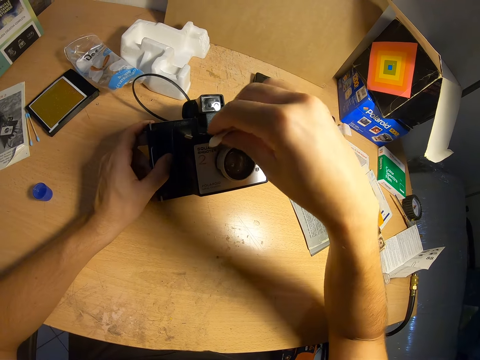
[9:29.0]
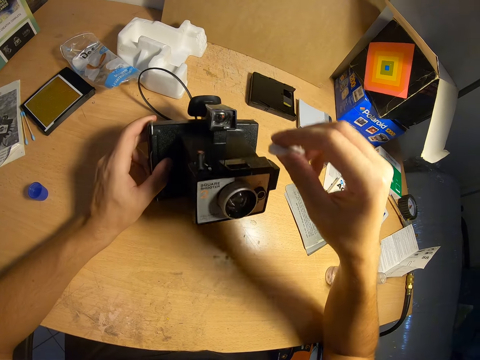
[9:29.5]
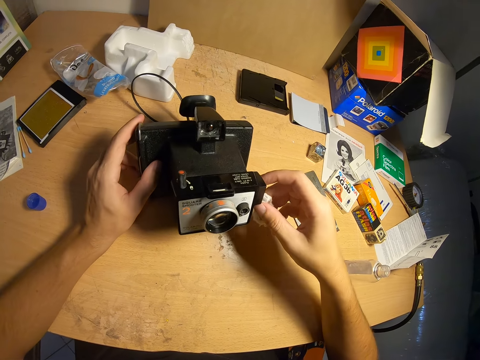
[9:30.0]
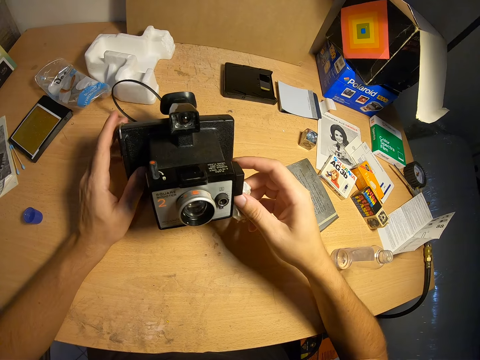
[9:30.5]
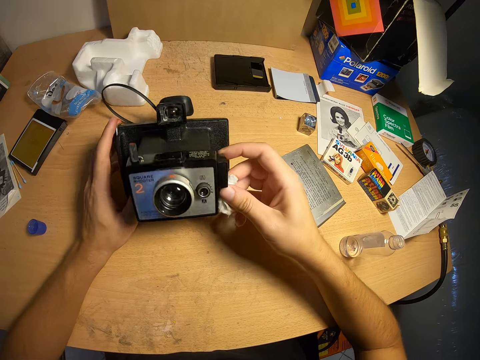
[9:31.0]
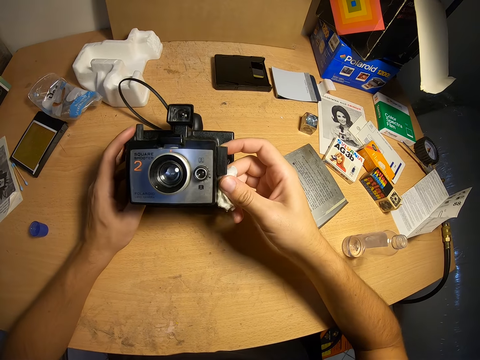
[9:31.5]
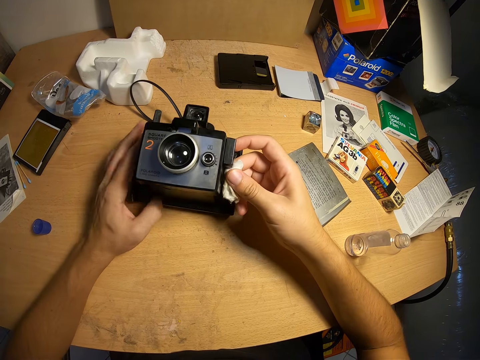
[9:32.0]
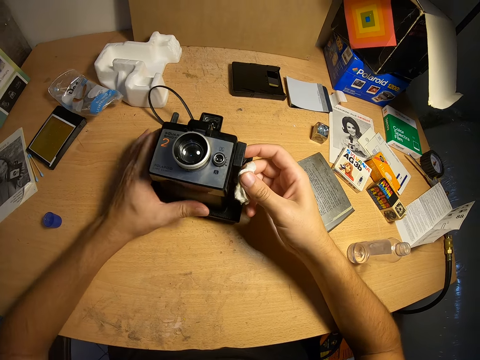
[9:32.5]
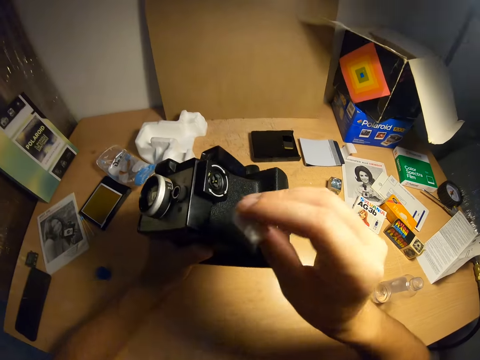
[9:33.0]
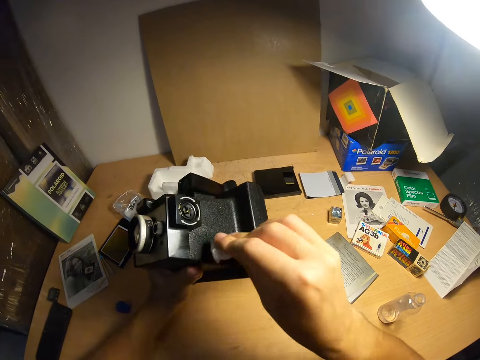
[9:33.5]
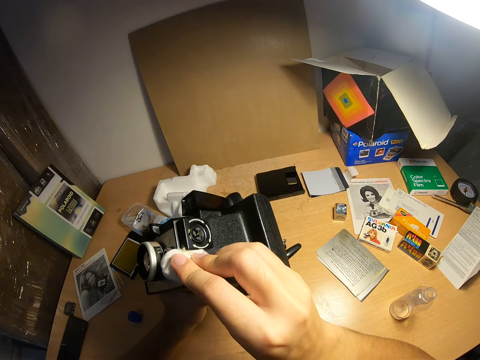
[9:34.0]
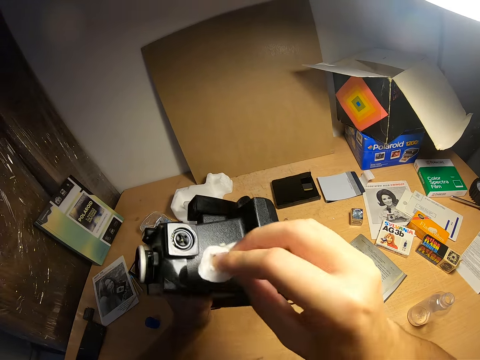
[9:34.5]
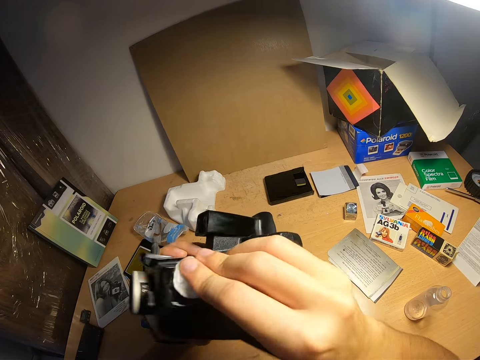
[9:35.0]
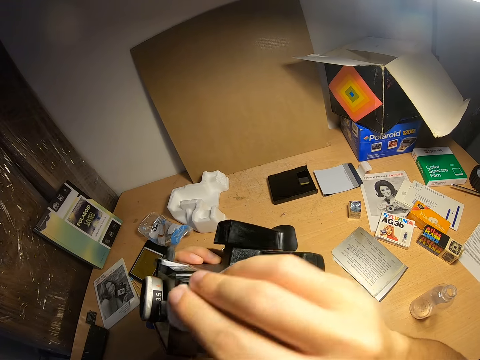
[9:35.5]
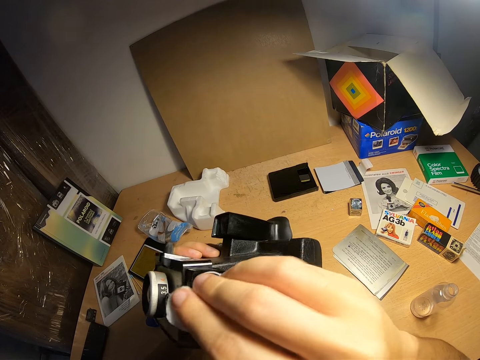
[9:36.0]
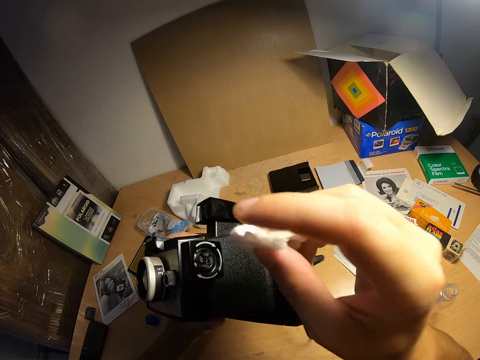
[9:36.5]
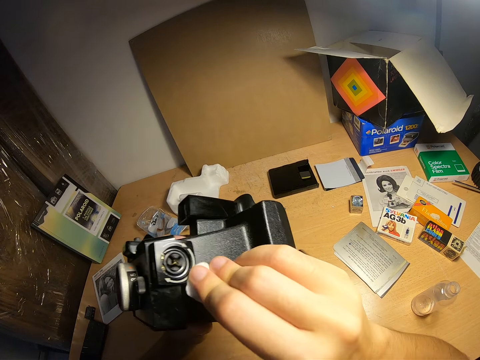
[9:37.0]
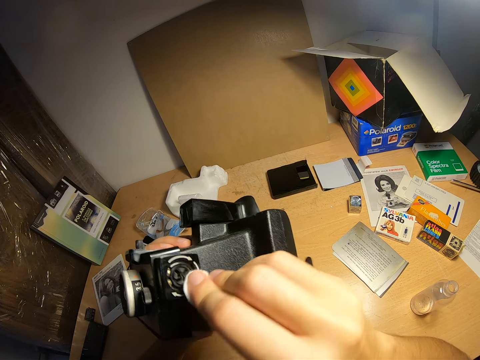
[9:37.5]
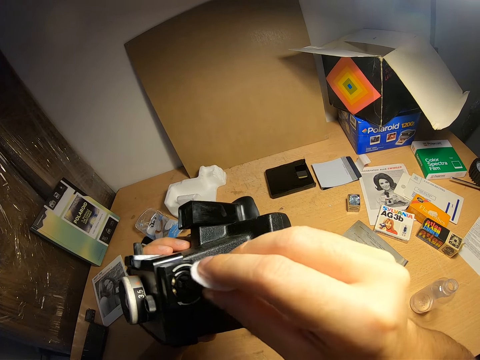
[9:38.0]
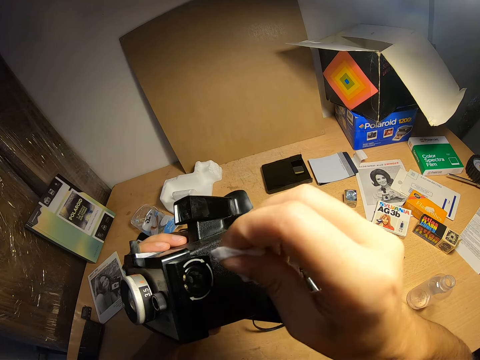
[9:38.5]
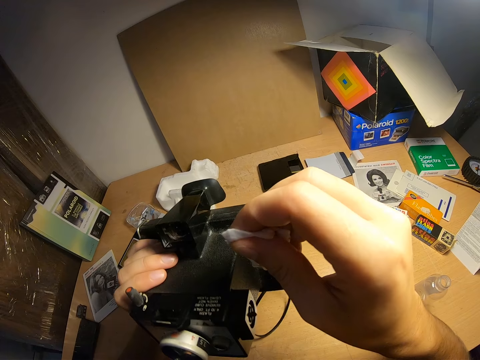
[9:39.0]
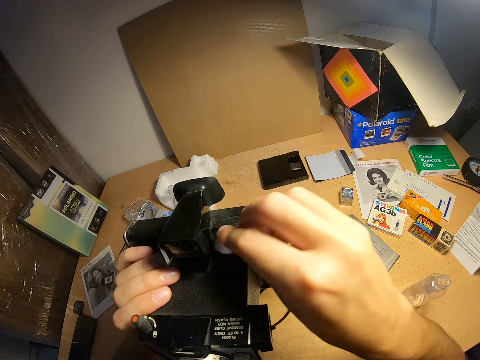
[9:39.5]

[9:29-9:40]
The camera wearer turns the camera. They lift the camera. They hold the camera. They clean the camera with the piece of cloth.

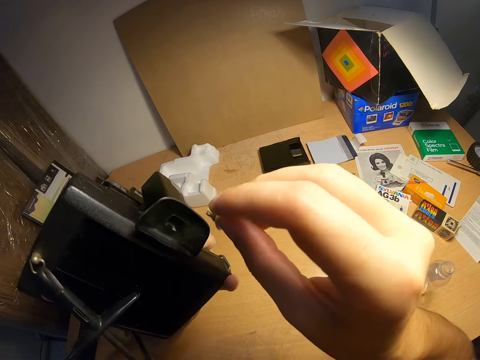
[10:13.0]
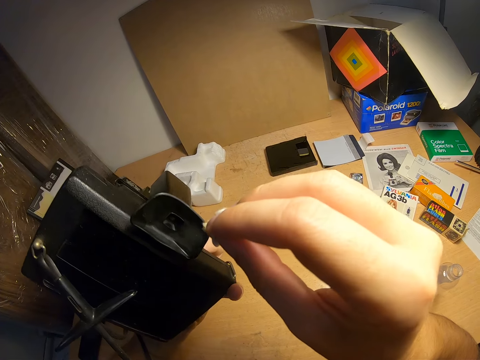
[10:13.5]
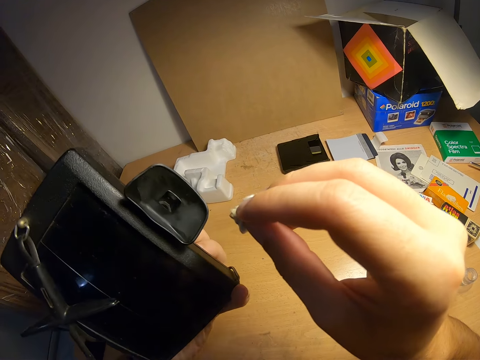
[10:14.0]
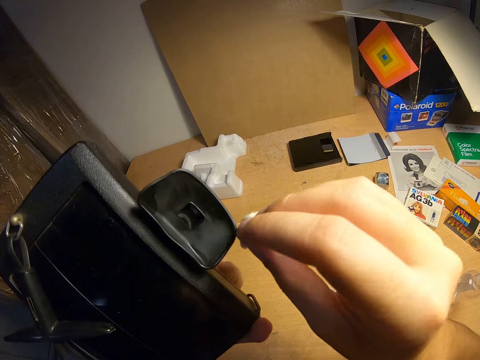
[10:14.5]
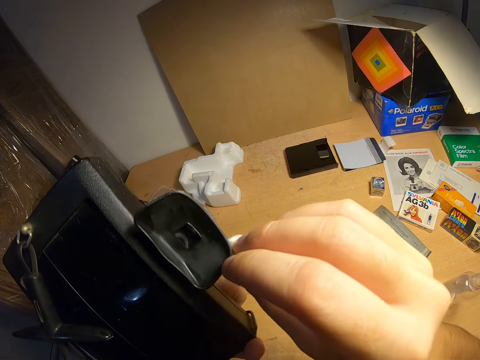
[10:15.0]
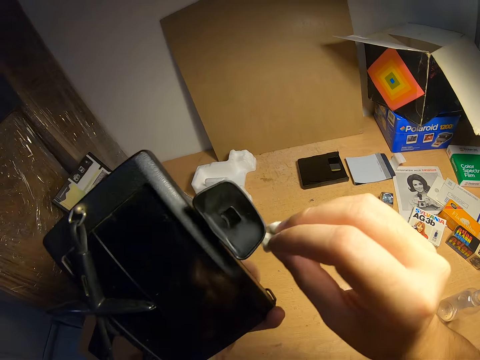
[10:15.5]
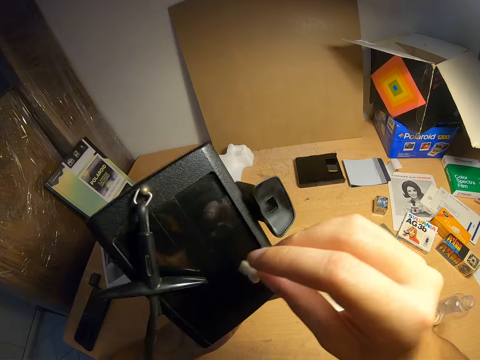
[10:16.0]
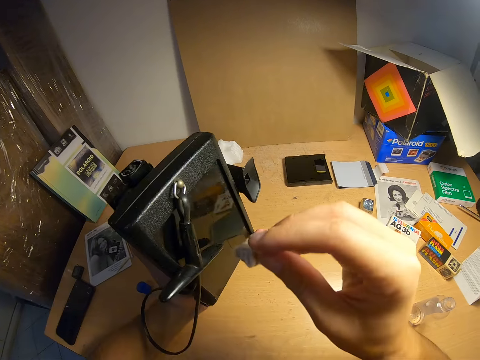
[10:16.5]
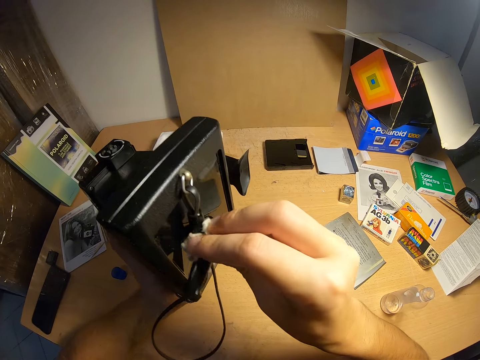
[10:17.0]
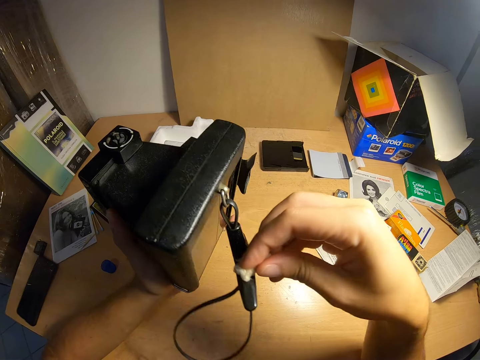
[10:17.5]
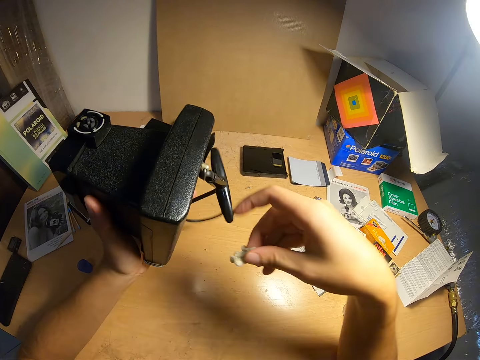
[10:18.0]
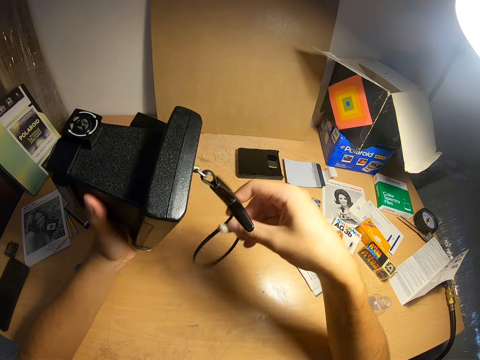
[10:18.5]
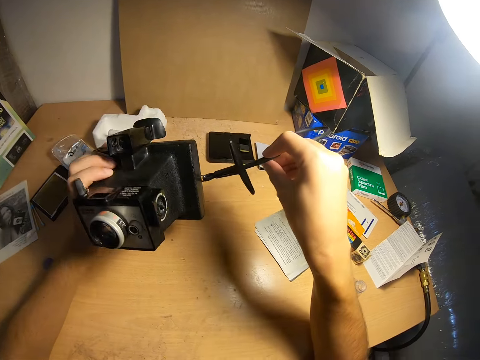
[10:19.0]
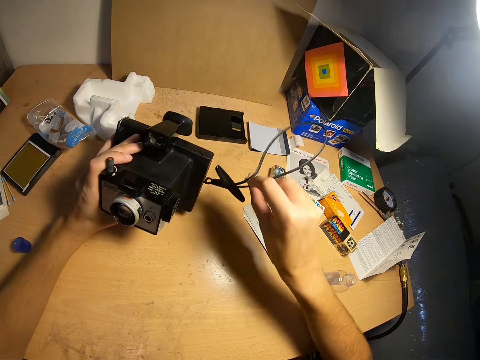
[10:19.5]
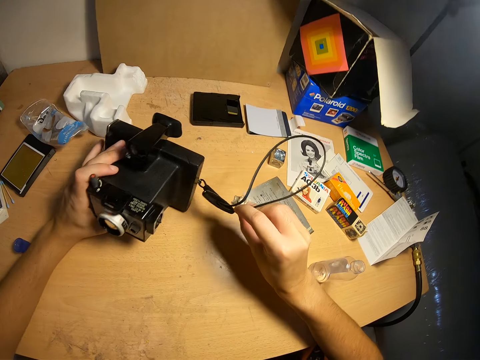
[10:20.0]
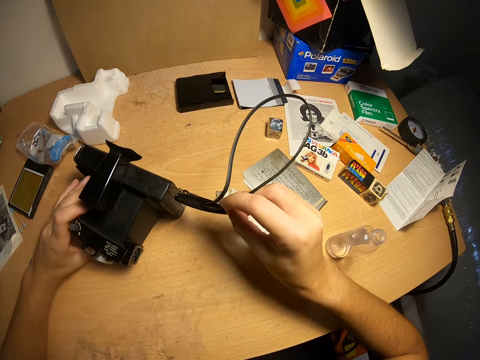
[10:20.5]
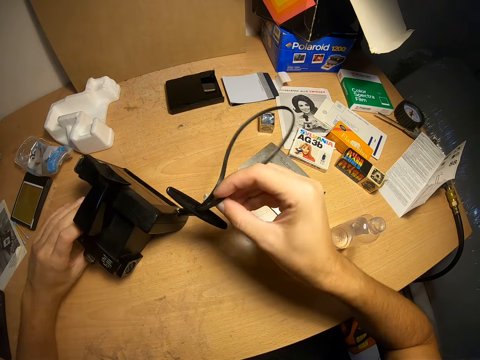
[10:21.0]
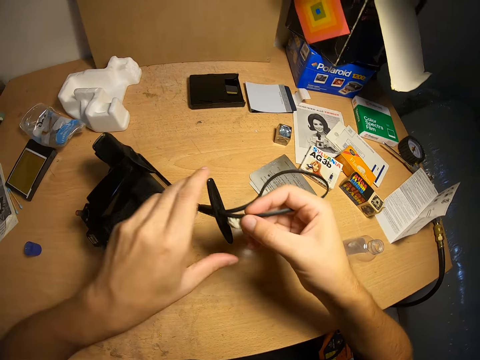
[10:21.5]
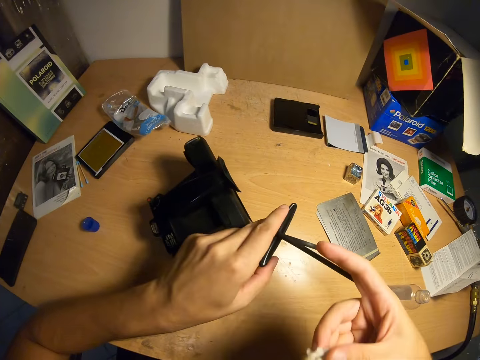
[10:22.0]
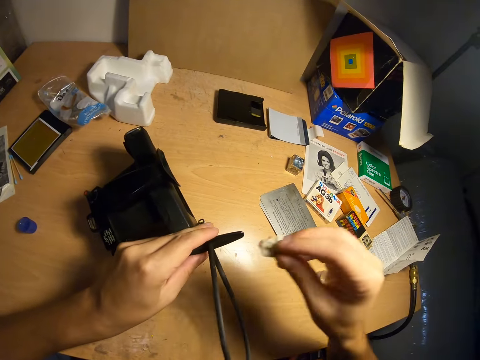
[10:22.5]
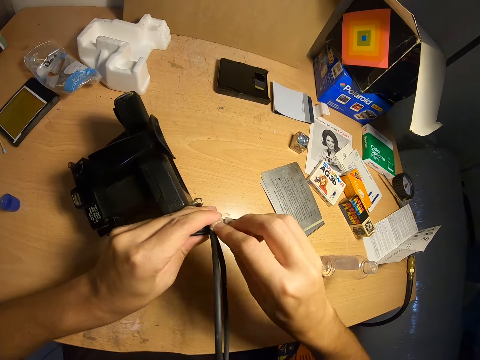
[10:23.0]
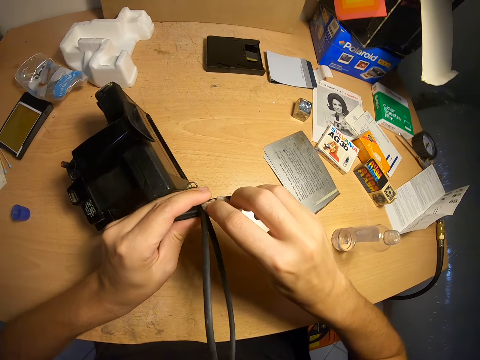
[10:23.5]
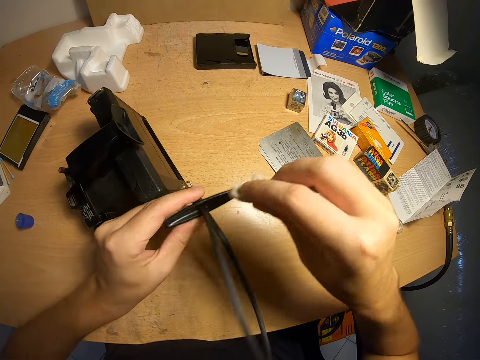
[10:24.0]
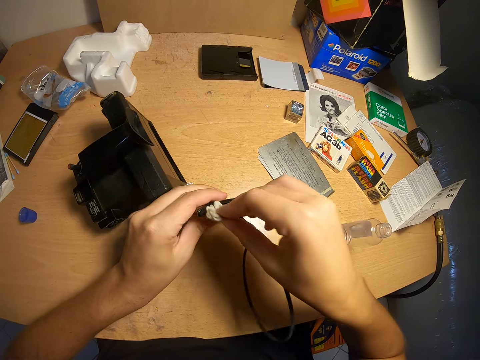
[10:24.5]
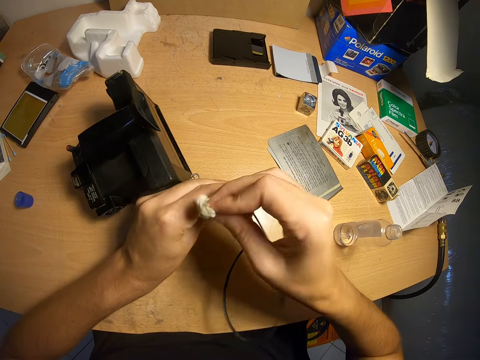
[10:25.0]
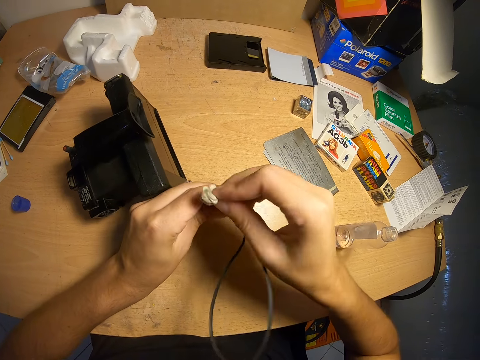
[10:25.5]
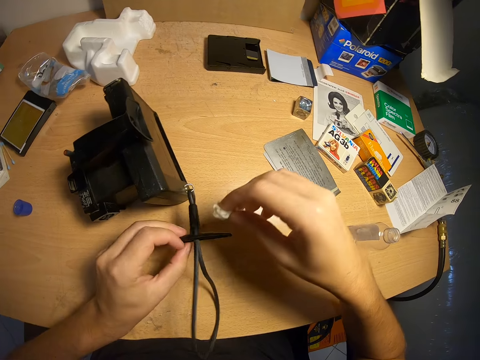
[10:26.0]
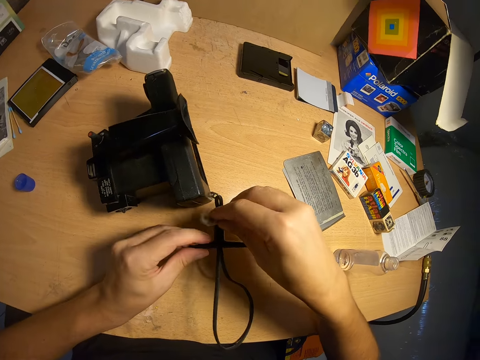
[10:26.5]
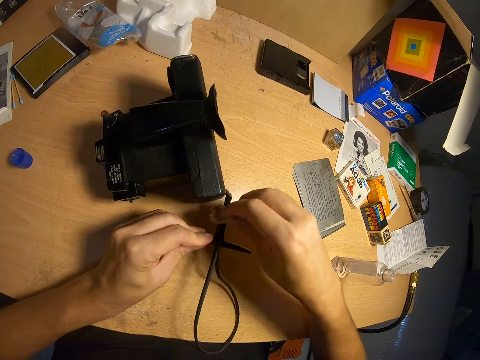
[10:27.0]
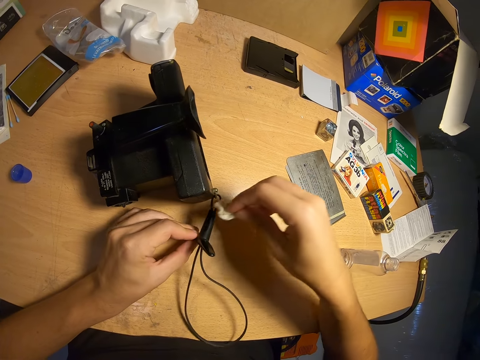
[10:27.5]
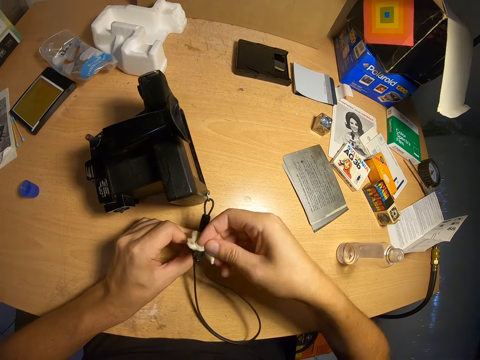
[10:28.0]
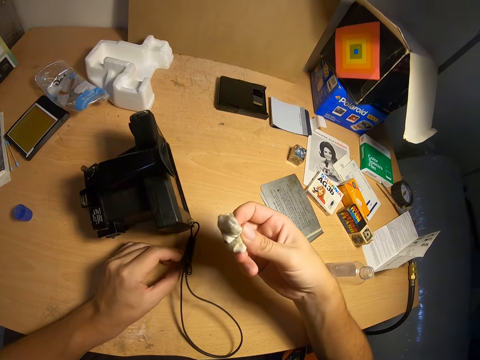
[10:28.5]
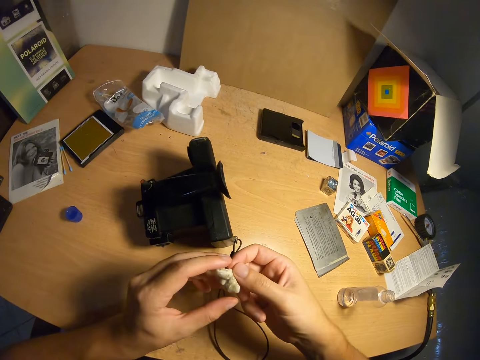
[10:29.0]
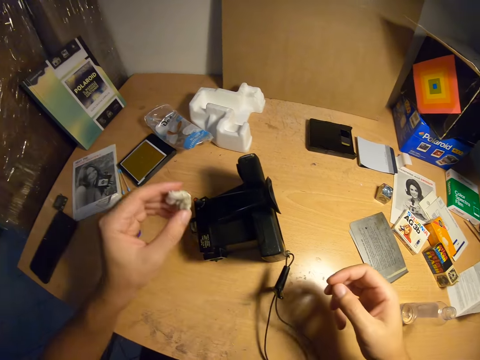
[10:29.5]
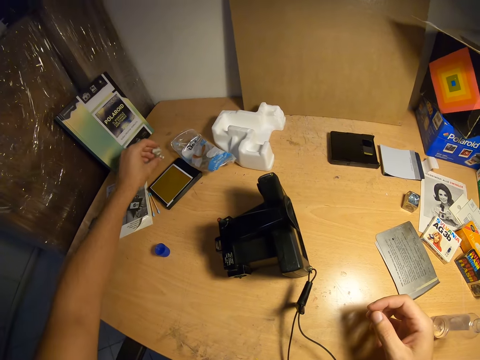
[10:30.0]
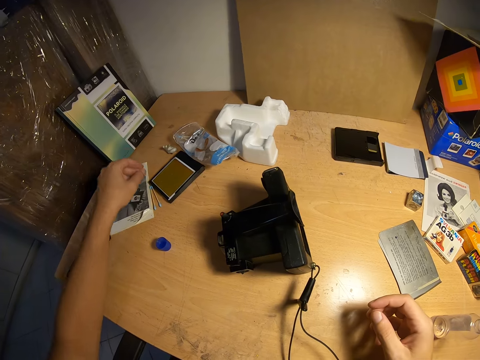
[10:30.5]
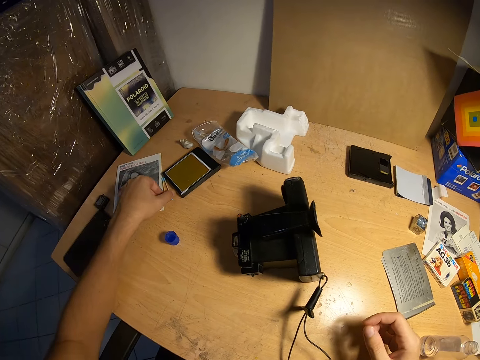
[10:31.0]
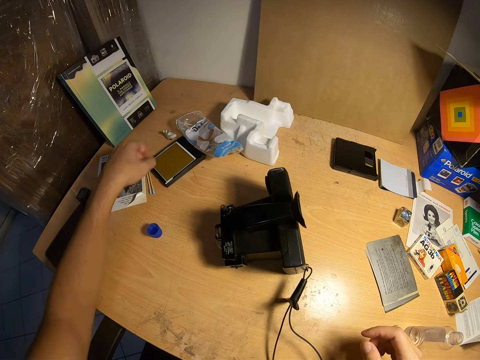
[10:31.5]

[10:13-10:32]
The camera wearer looks at the camera. They wipe the camera. They put the camera on the table. They clean the part of the camera with the piece of cloth. They hold a string on the camera. They wipe a plastic on the string. They drop the piece of cloth on the table.
